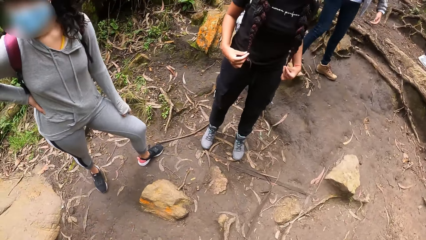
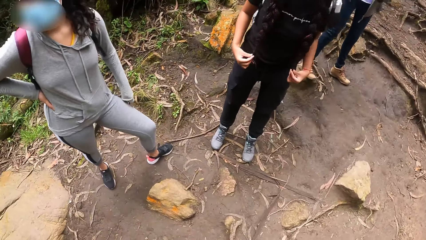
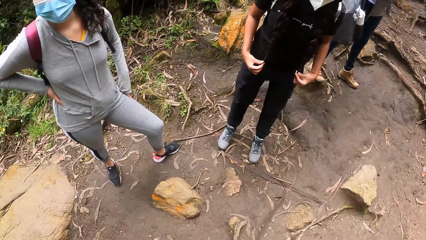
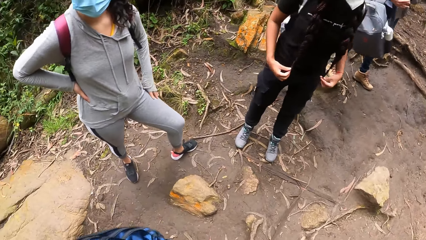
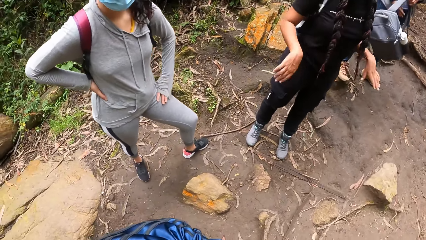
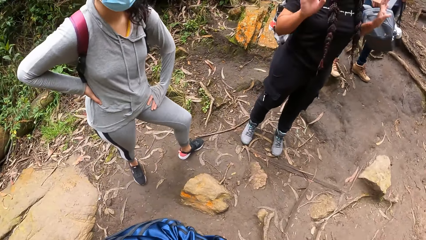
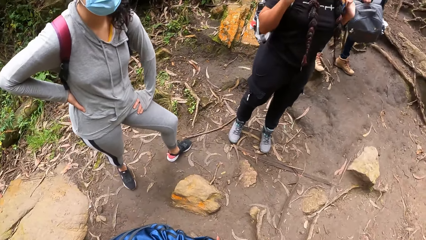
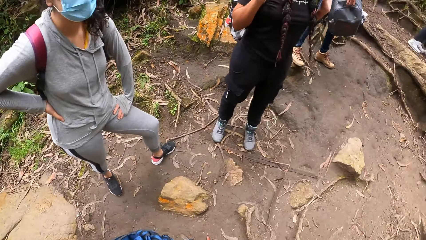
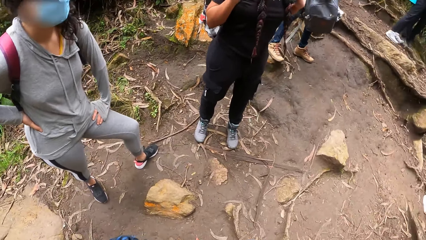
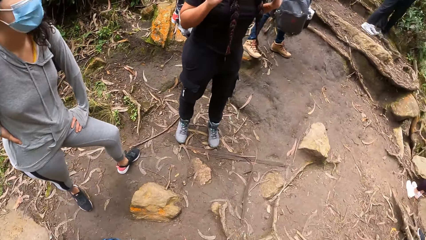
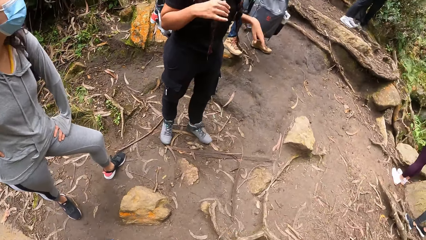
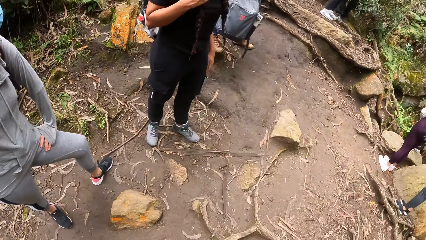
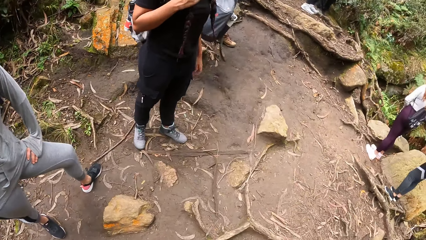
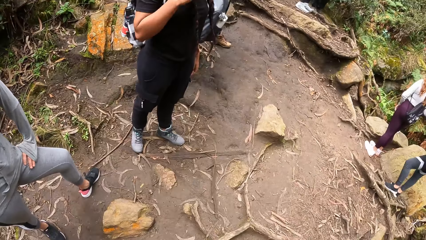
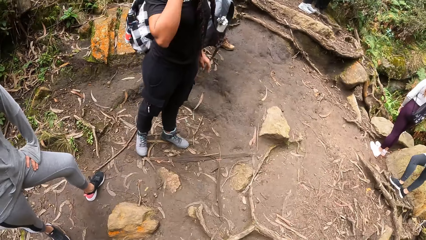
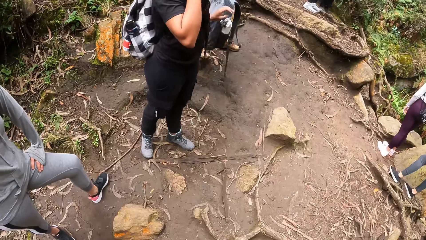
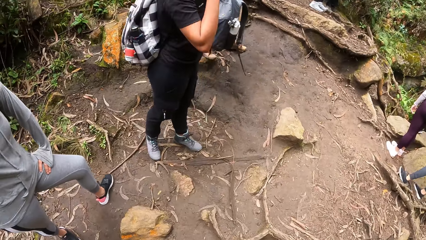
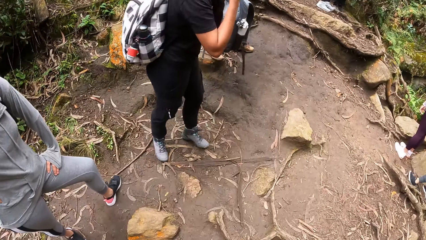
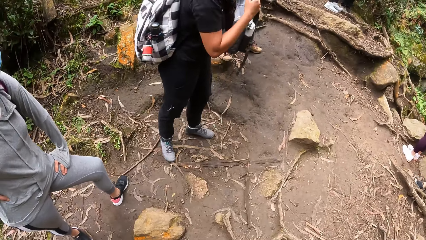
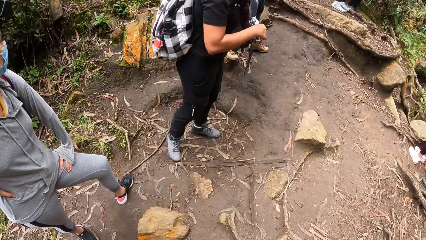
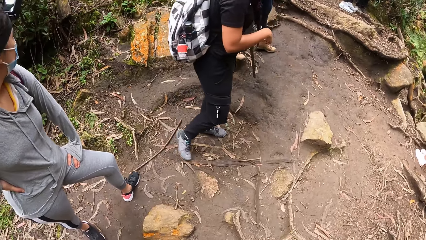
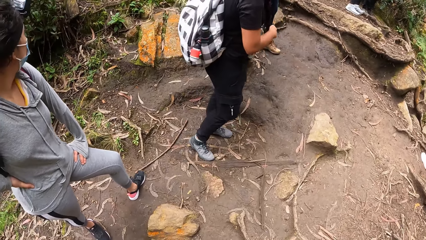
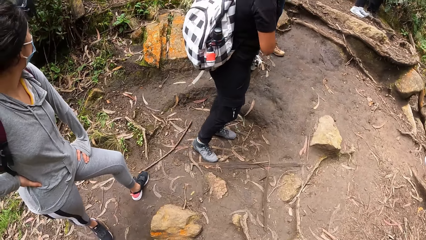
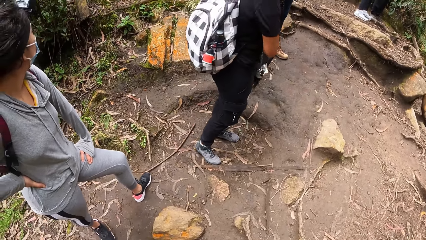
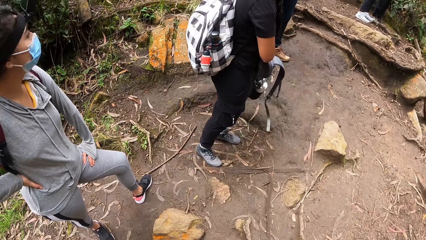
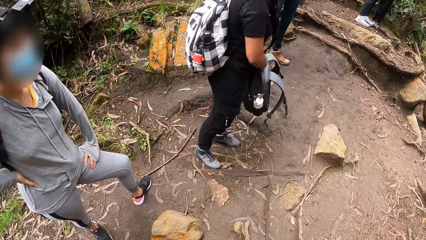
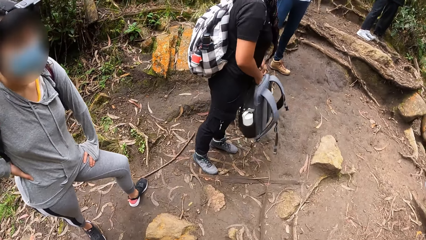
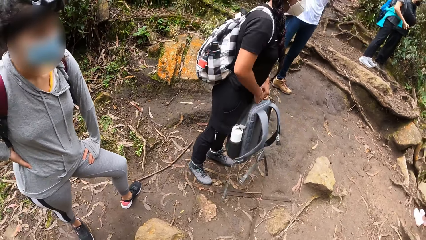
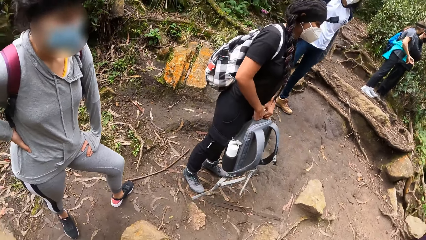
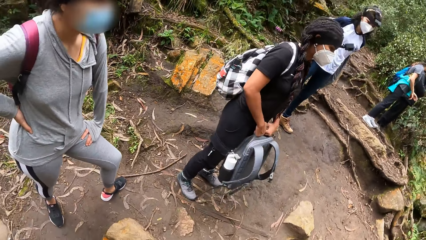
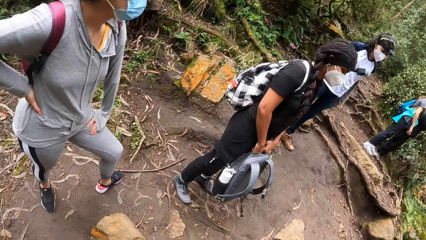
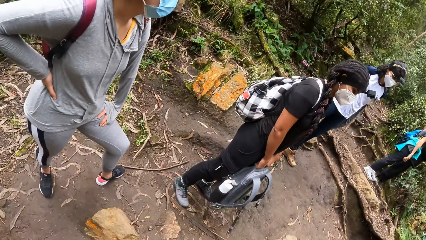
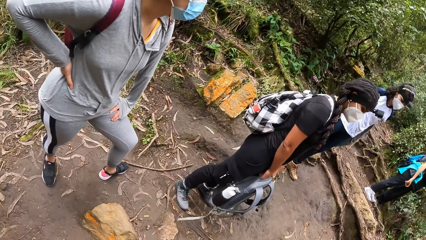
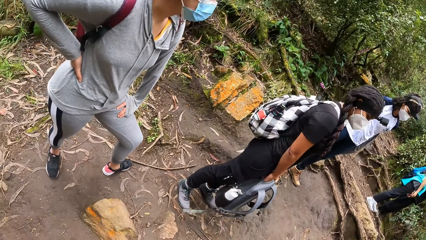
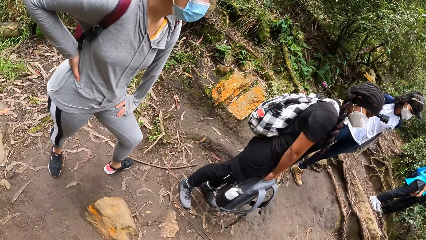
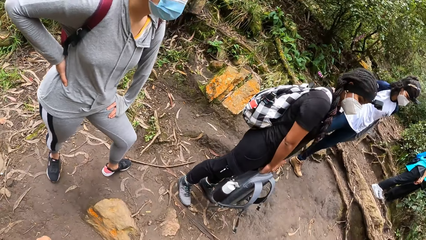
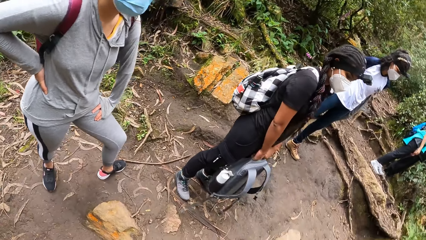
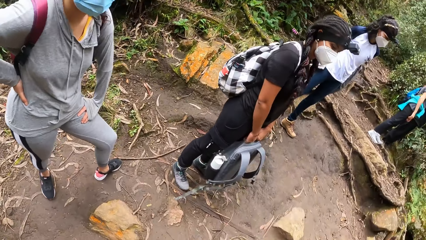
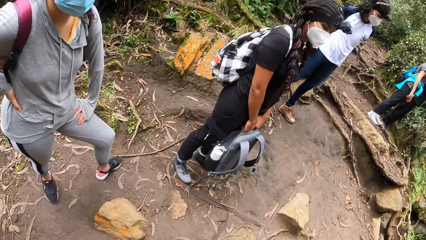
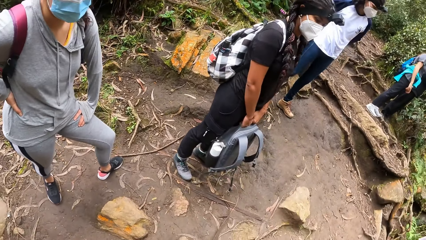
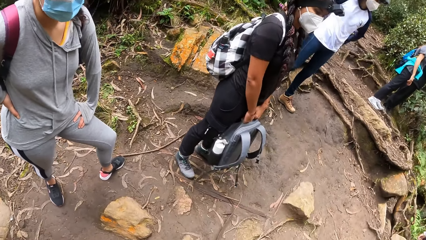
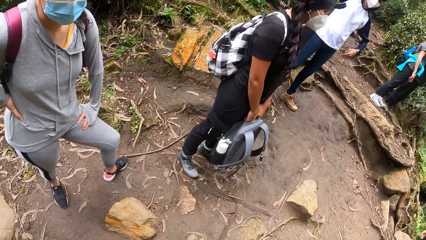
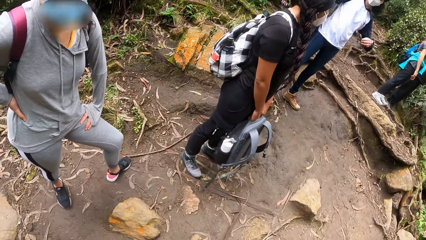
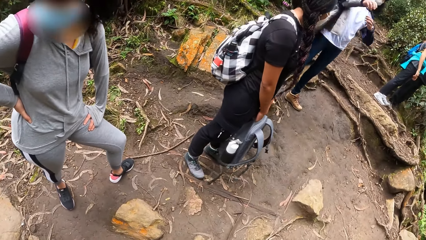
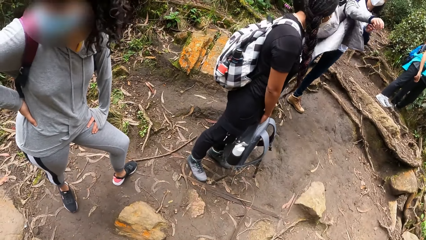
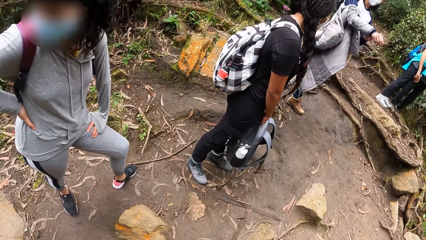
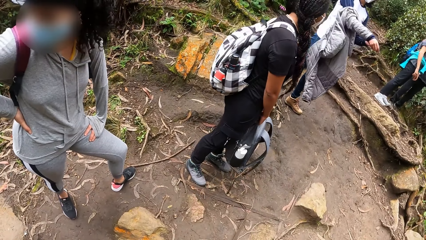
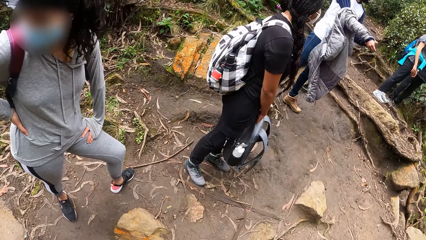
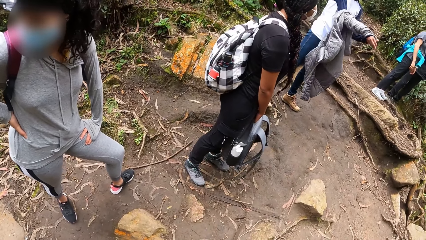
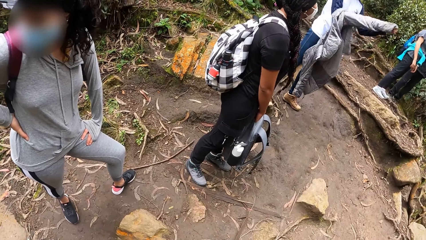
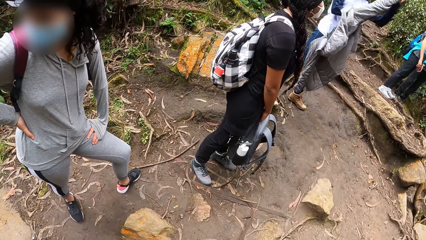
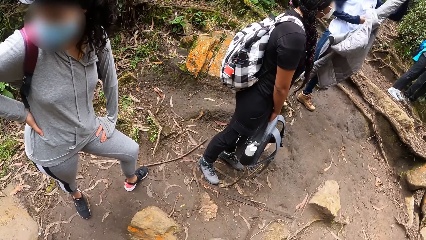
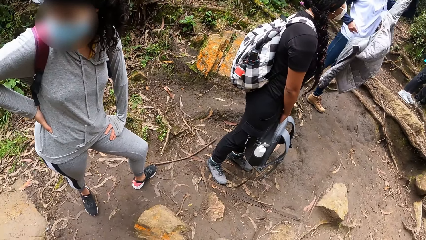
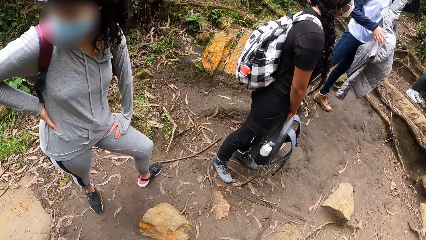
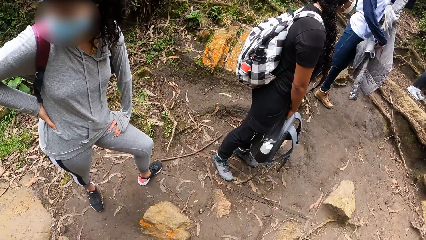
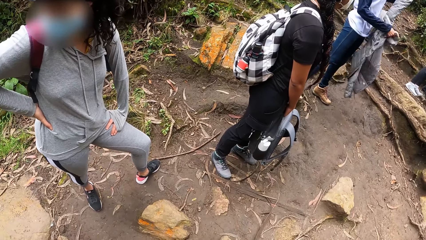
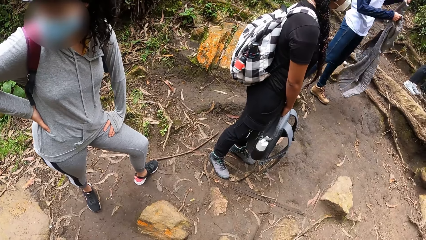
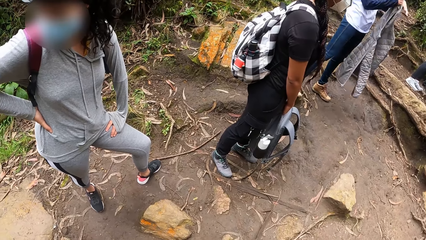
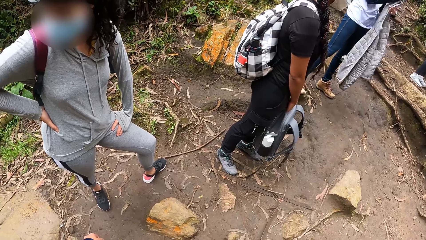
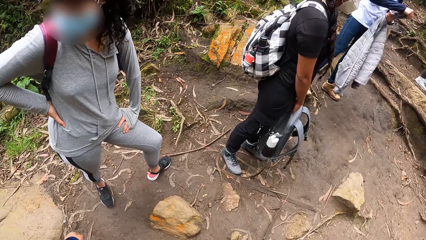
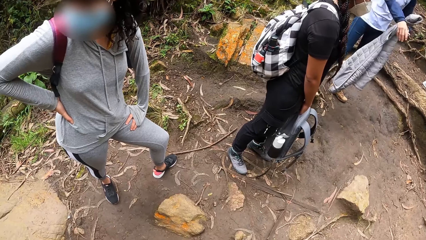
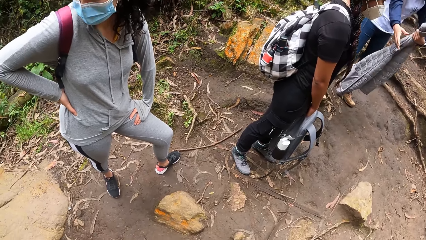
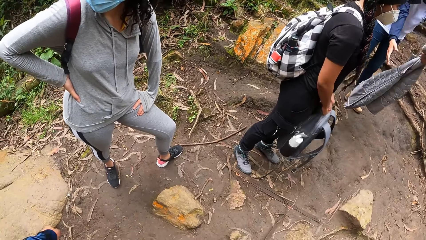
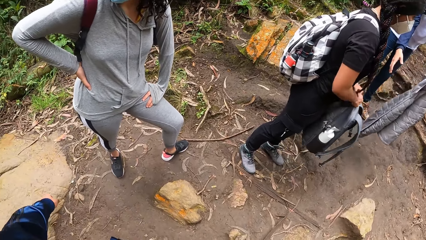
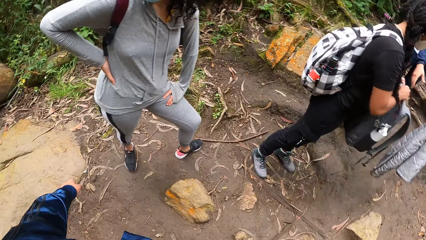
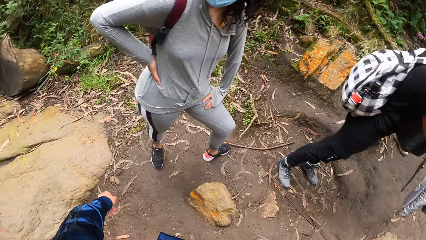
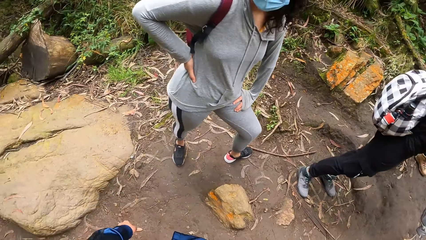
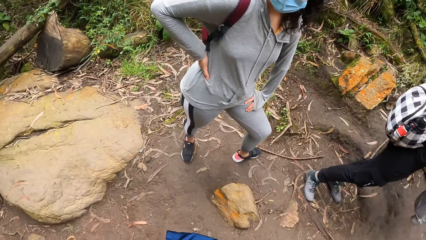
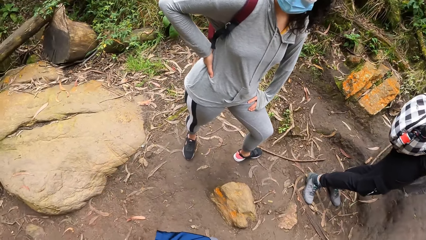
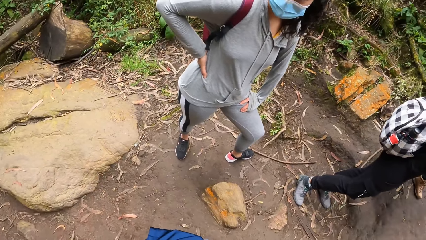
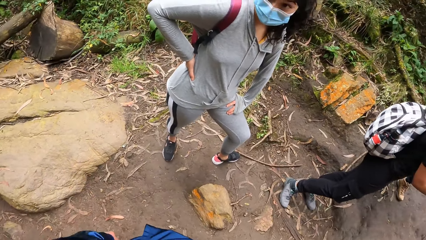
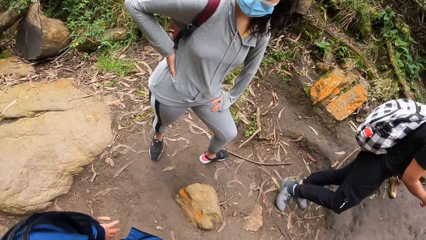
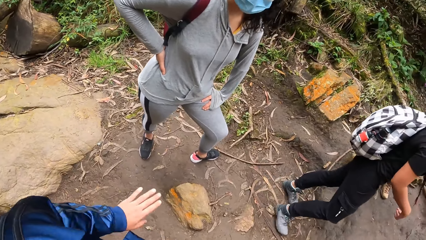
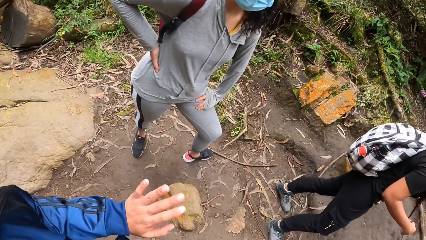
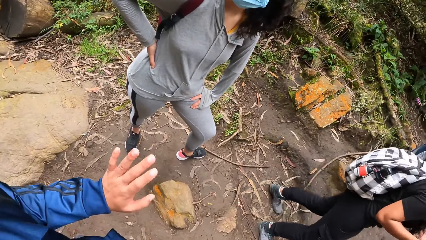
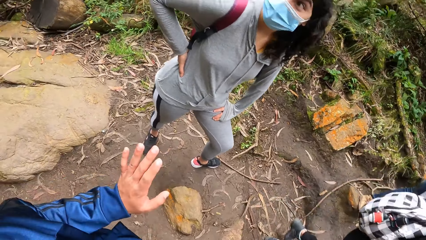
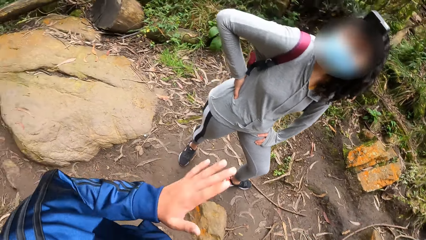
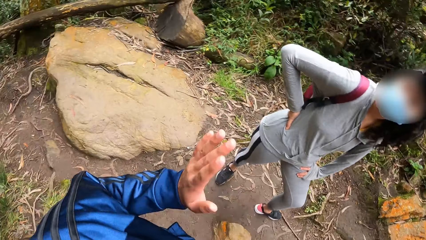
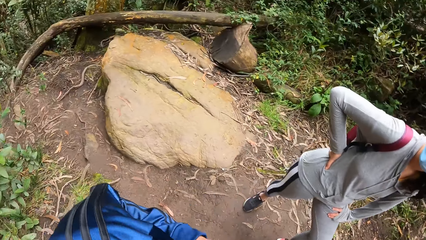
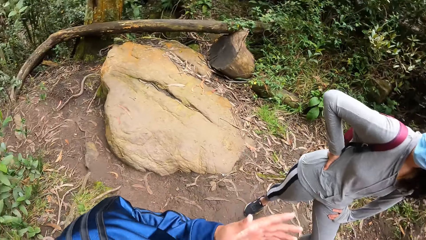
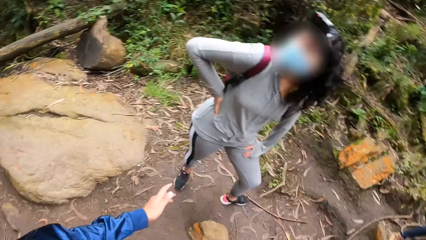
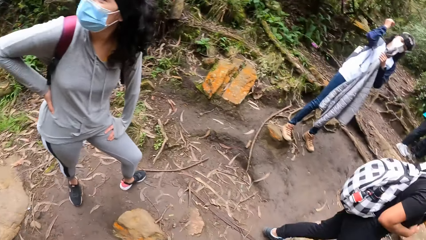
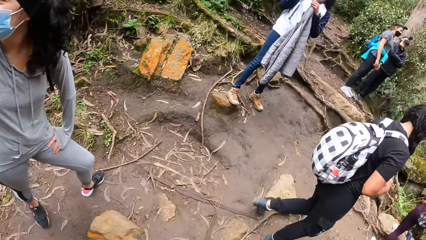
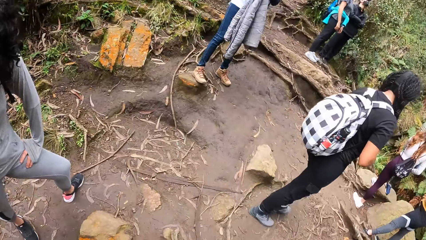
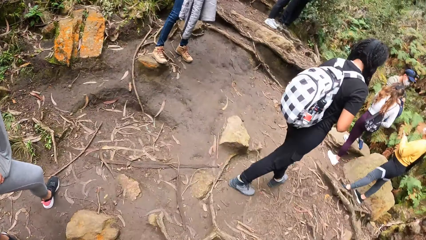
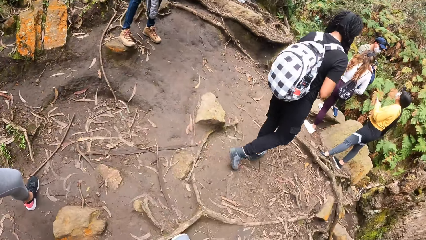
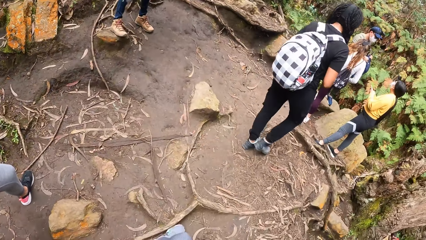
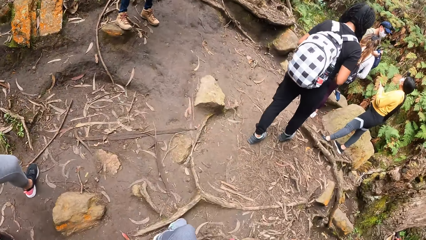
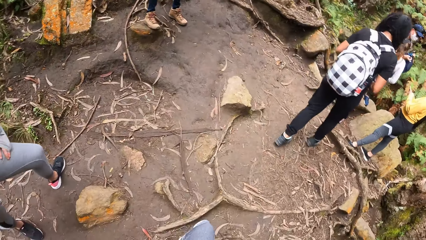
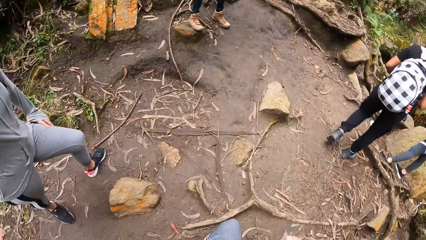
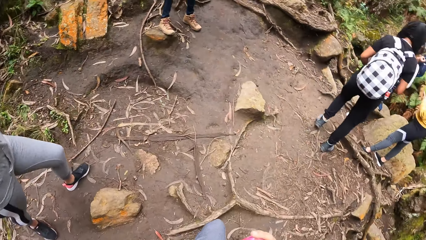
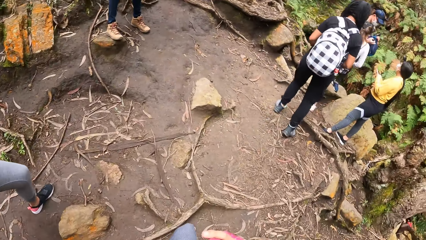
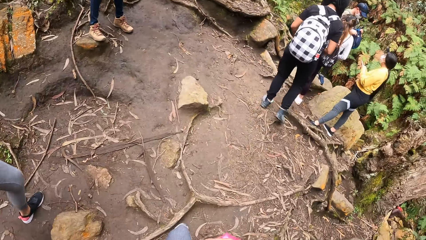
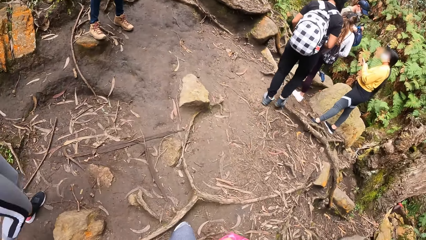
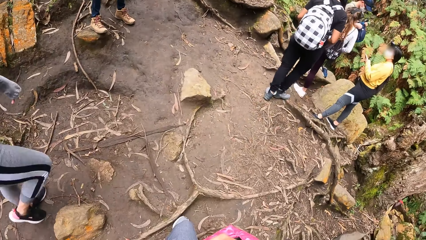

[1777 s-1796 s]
A woman holds a bag in her right hand with her left hand. Another woman moves both hands. The other woman collects the bag from the first woman with both hands. The camera wearer does something. The first woman takes off a coat on her right hand with her left hand. The first woman passes the coat from her right hand to her left hand. The other woman passes the bag to the first woman with both hands. The camera wearer moves the left hand. The other woman moves a bit. The camera wearer looks around.
